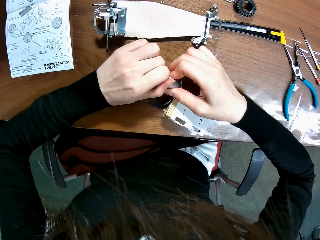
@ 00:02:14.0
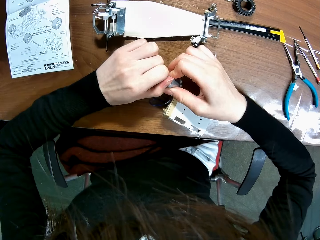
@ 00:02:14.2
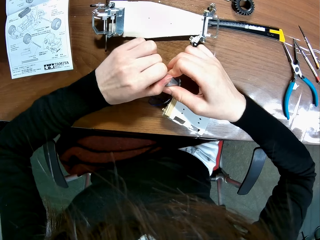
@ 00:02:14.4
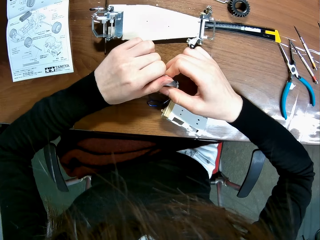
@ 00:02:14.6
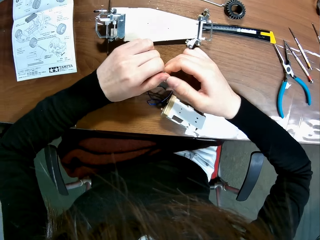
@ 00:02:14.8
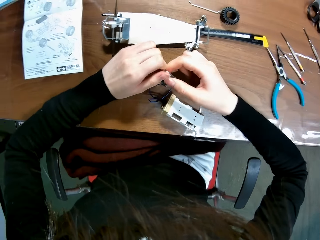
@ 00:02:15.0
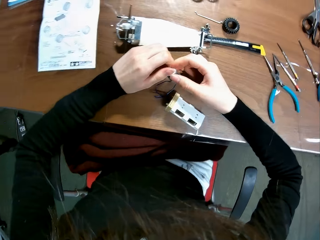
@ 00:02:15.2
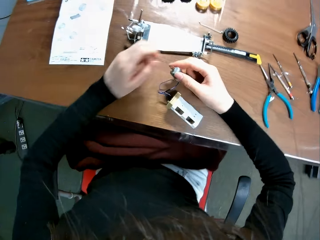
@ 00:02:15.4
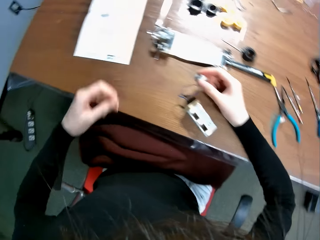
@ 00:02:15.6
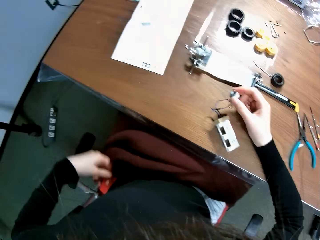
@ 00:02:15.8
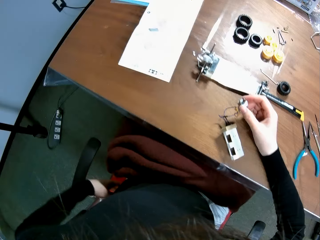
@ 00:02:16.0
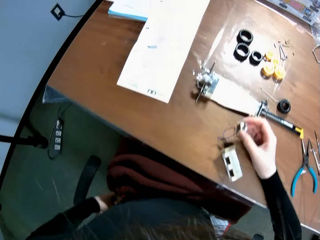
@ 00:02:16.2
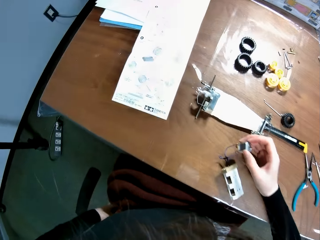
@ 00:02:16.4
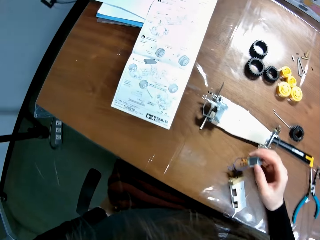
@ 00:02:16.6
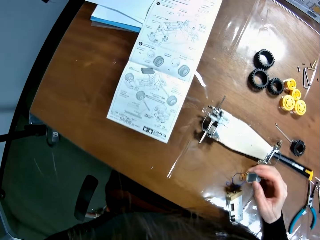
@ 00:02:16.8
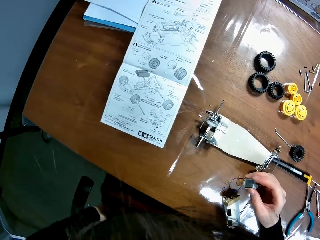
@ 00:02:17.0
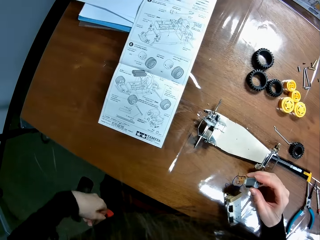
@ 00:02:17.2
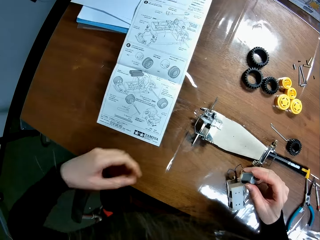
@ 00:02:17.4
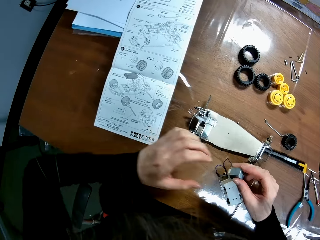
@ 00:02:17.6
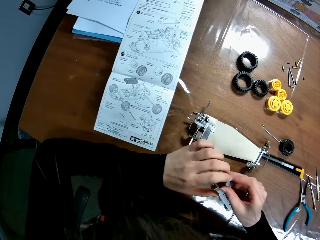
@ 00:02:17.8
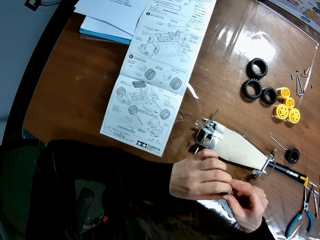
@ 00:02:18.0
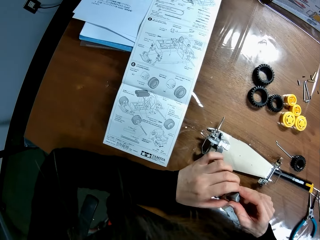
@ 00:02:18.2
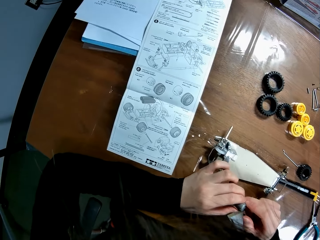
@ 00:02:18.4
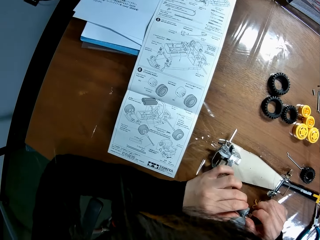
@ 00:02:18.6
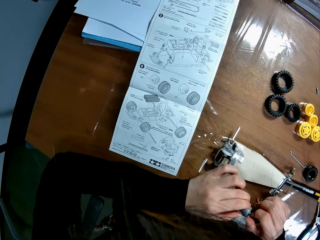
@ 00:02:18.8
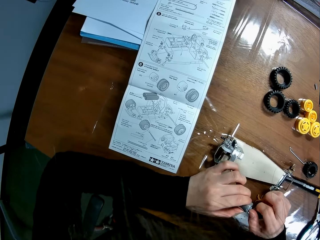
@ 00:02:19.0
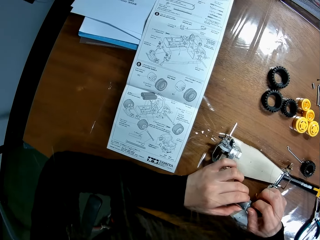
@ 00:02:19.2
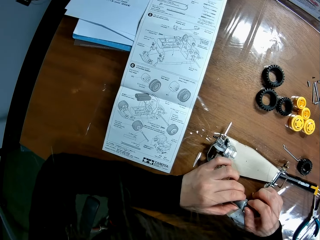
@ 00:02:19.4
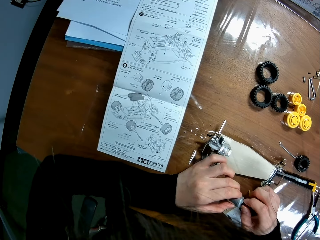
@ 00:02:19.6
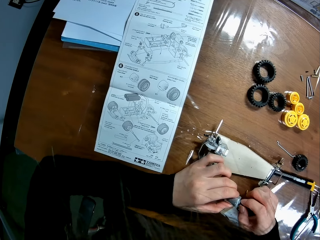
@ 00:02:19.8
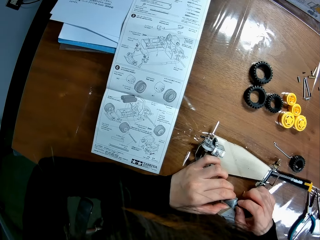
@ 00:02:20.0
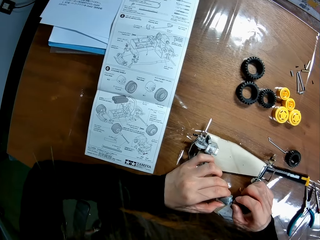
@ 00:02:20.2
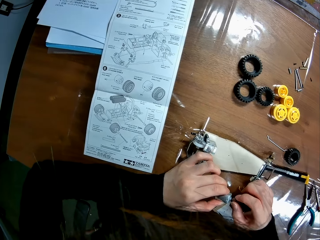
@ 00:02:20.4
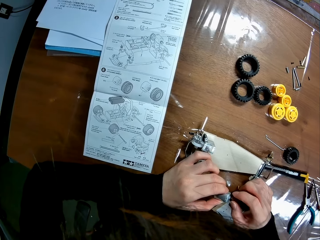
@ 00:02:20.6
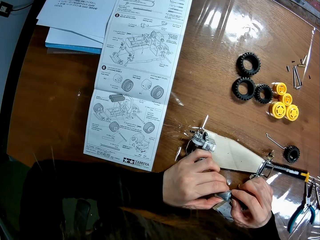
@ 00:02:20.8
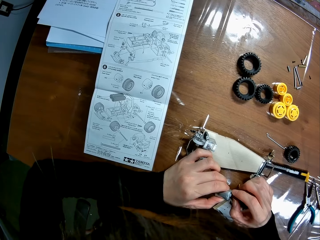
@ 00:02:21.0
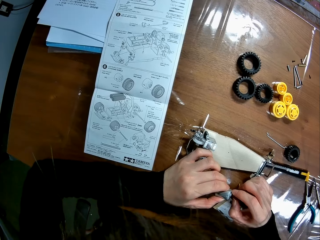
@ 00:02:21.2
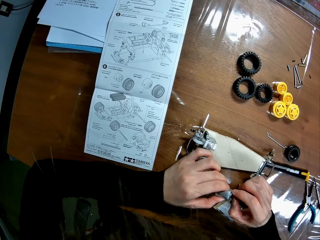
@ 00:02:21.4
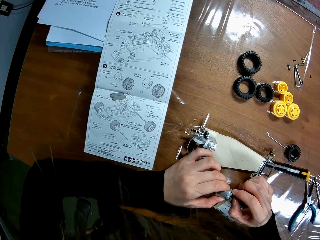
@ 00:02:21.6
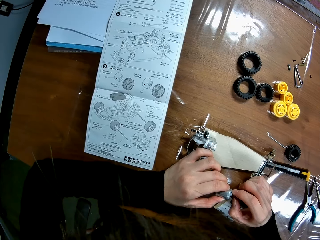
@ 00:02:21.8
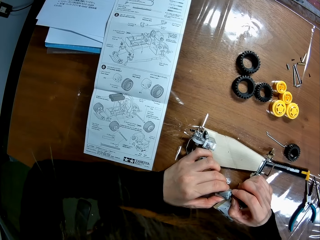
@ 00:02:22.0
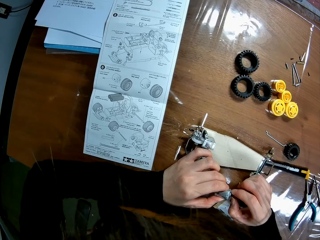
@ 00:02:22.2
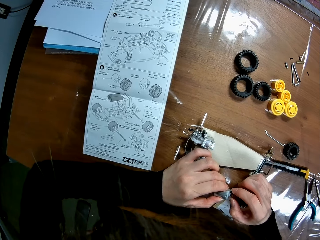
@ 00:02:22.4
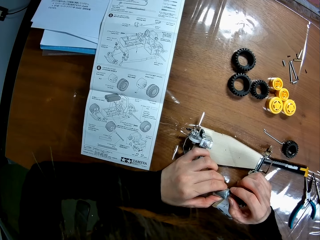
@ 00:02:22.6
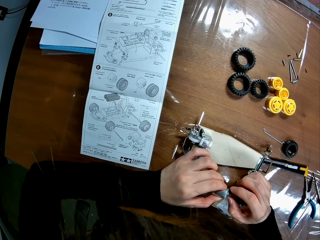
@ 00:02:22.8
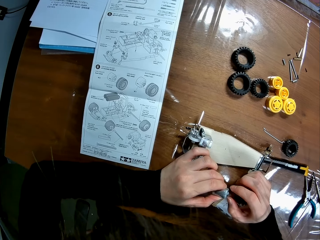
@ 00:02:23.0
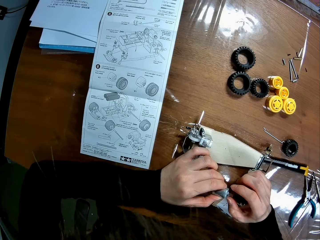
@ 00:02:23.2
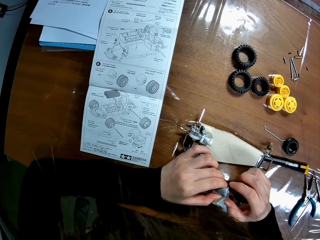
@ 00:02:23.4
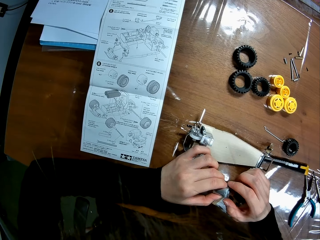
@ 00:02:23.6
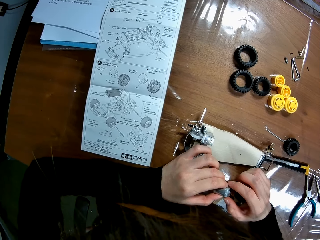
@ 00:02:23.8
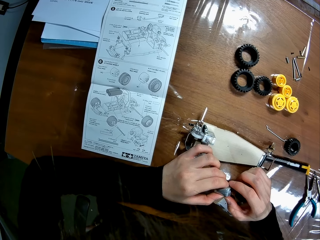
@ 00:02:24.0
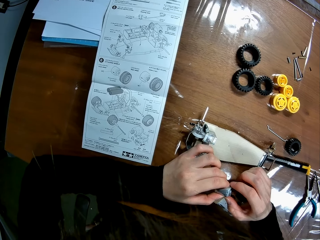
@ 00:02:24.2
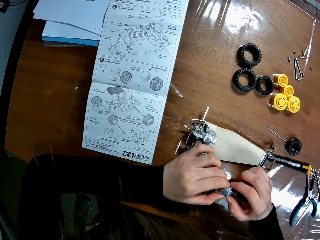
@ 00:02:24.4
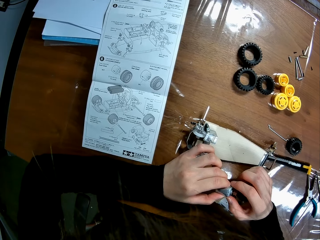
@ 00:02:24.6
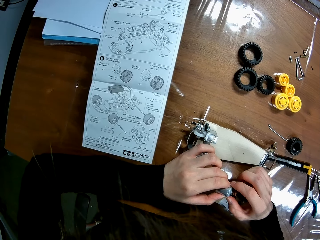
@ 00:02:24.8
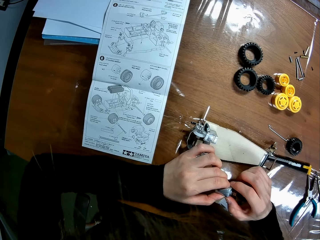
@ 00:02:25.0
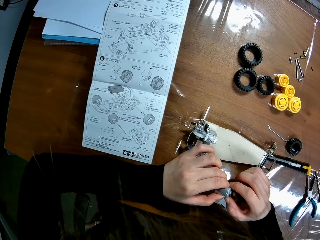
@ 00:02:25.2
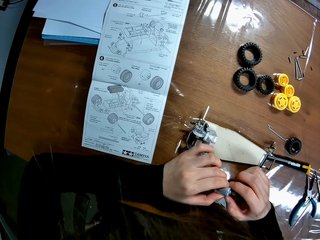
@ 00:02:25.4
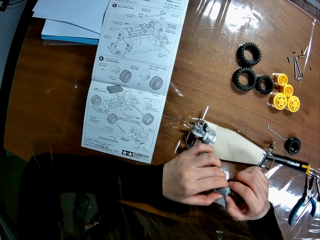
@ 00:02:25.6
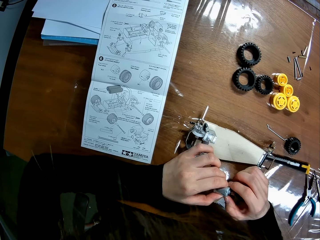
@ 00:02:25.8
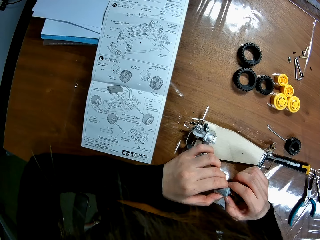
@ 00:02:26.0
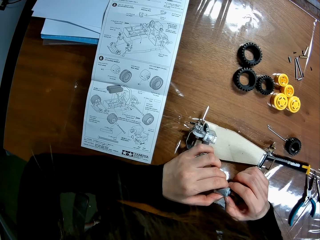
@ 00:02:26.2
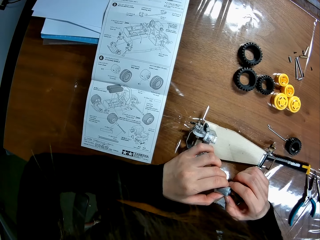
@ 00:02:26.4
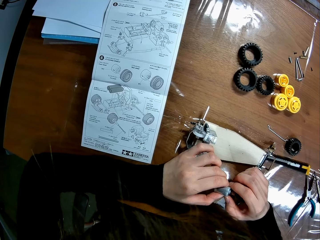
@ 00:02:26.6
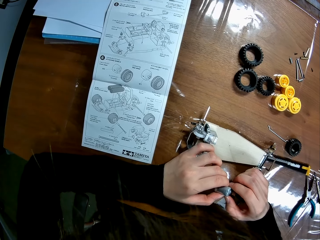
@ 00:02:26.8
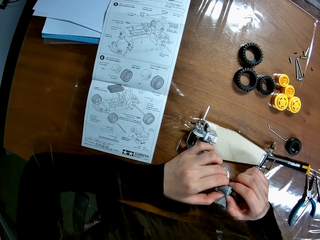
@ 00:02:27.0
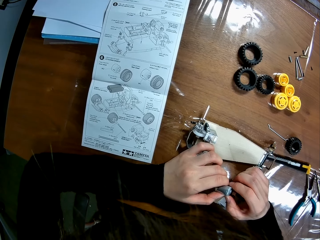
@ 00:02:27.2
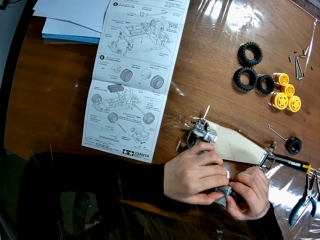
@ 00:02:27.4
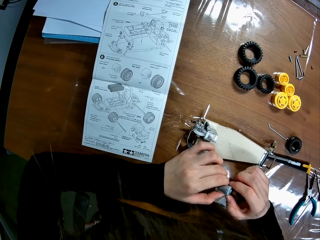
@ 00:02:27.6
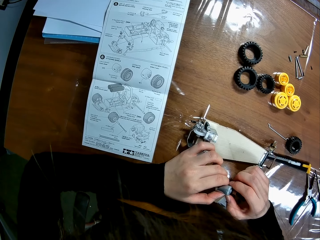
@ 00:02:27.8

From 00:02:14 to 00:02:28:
The camera wearer touches her leg. He passes the motor from his right hand to his left hand. He holds the motor. He adjusts the screw of the motor with his hand. He holds the motor with both hands.

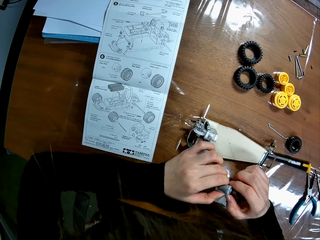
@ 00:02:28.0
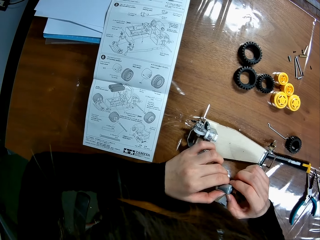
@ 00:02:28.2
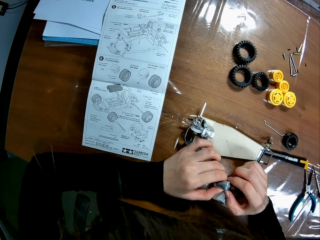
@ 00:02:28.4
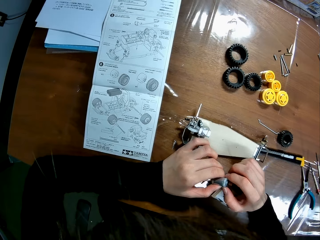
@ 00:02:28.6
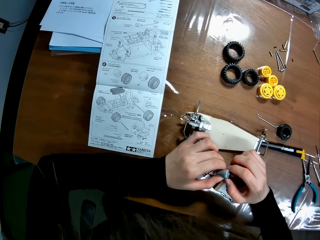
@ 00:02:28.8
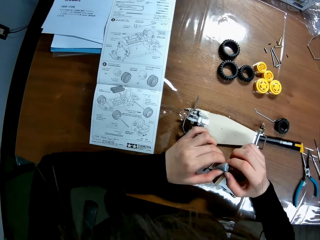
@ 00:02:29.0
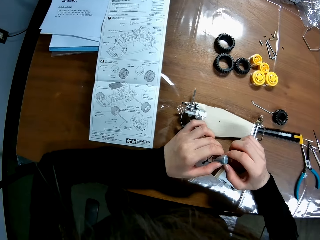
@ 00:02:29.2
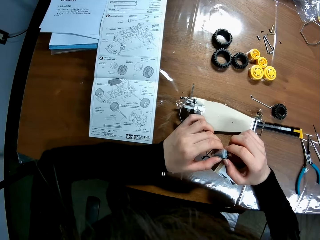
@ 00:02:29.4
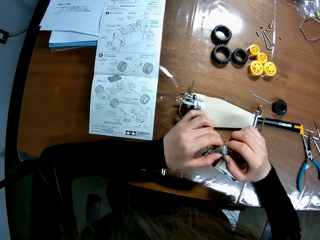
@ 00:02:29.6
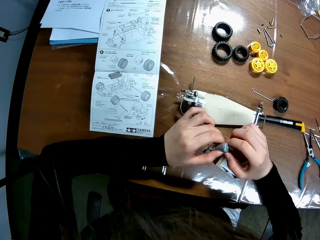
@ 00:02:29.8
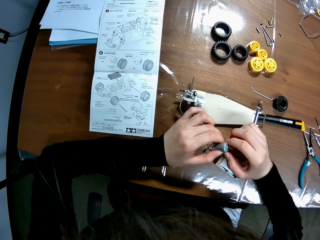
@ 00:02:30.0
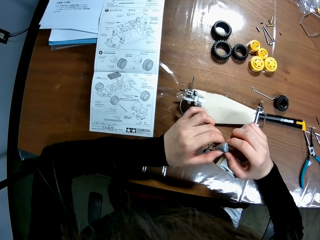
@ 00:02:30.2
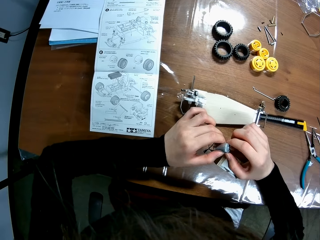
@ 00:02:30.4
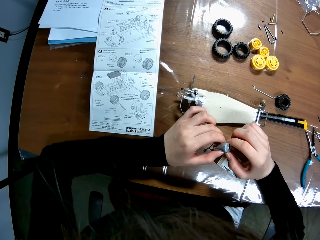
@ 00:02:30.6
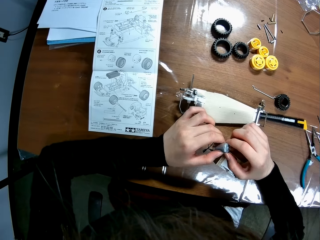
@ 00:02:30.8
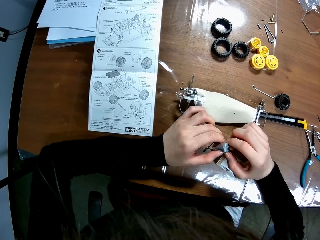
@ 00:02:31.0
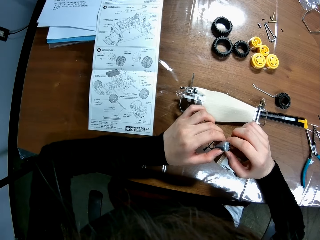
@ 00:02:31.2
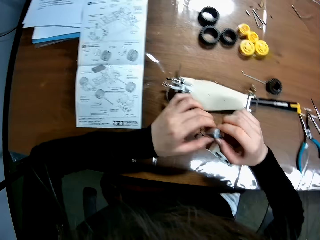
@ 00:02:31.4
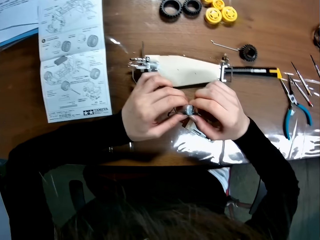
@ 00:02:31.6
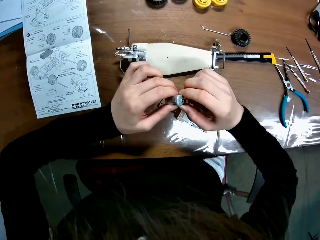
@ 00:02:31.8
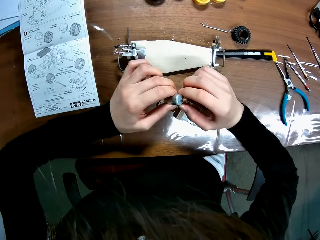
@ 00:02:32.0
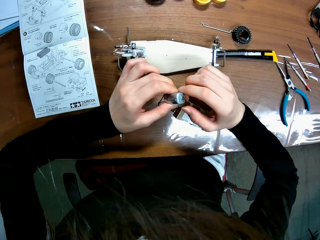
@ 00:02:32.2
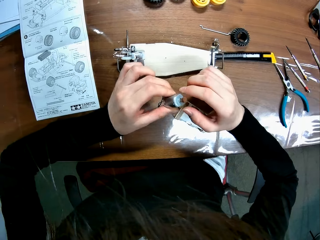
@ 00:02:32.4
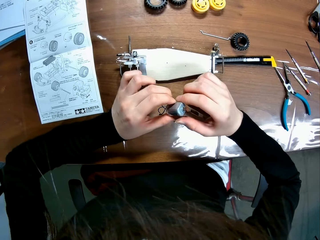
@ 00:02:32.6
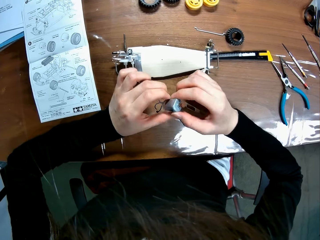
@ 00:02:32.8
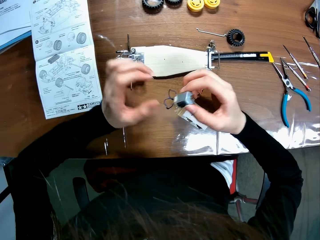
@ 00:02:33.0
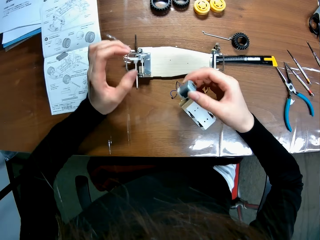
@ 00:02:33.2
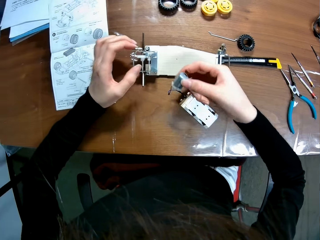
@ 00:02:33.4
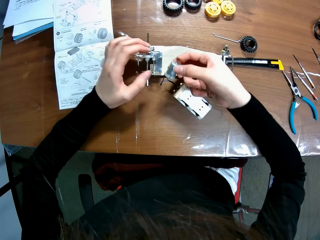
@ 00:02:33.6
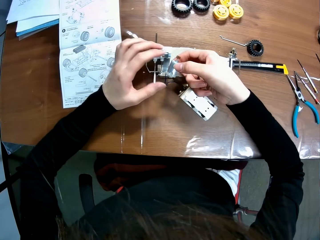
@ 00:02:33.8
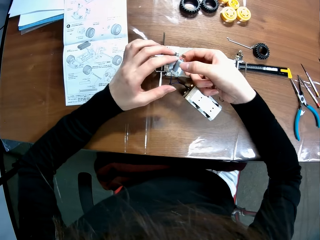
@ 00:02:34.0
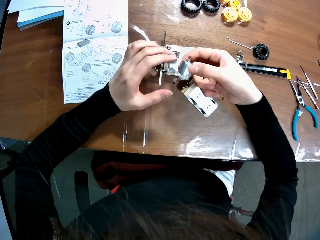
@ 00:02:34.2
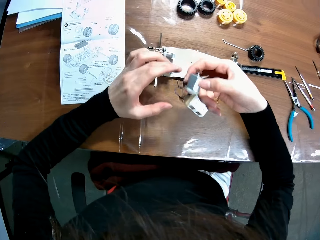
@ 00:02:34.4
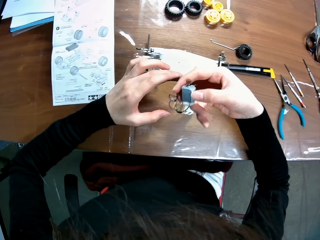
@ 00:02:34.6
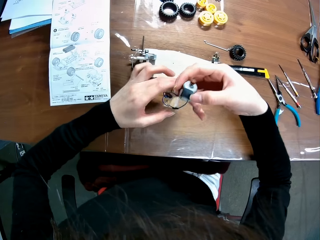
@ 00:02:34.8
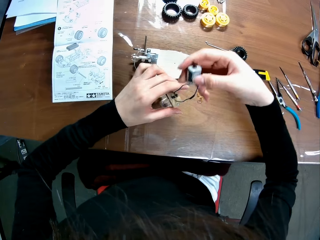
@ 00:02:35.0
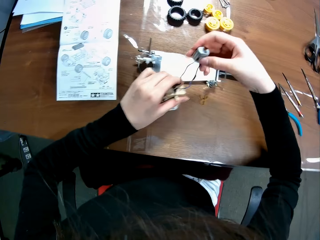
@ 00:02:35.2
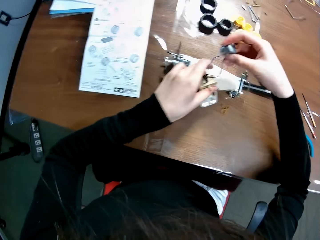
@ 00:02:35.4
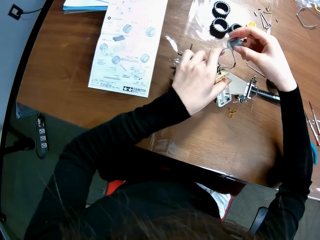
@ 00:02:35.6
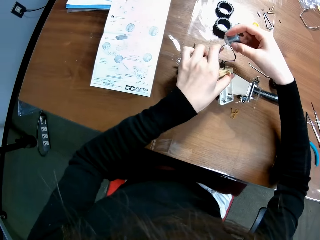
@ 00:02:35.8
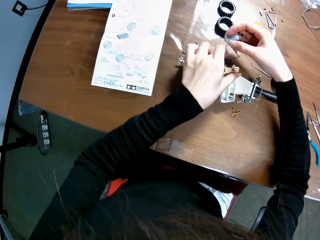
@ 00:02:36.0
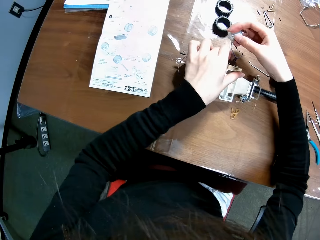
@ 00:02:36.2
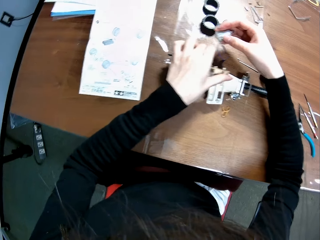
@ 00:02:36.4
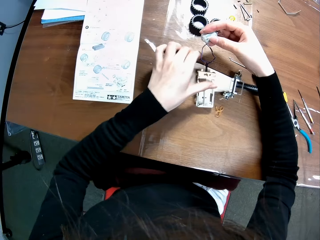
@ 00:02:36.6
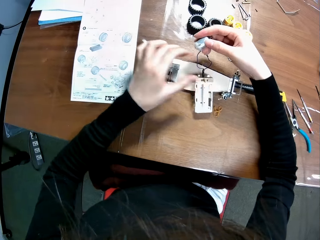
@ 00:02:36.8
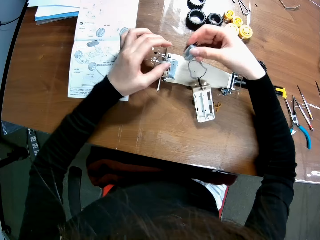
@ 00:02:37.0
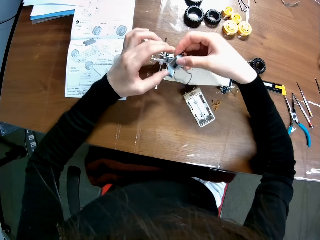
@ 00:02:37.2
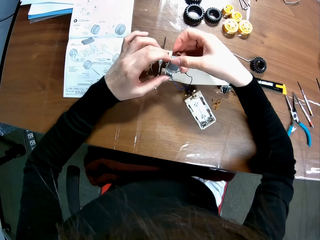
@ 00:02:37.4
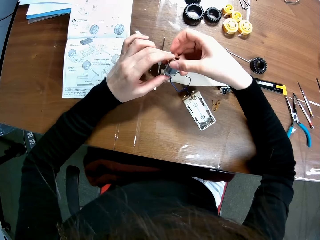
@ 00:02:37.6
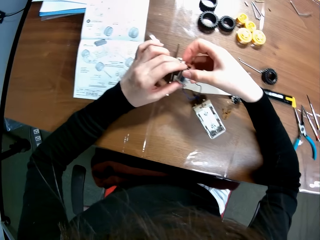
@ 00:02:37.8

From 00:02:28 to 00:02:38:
The camera wearer passes the motor from his left hand to his right hand. He touches the assembled race car. He connects the motor on the whole chassis. He touches the panel of the assembled race car.
